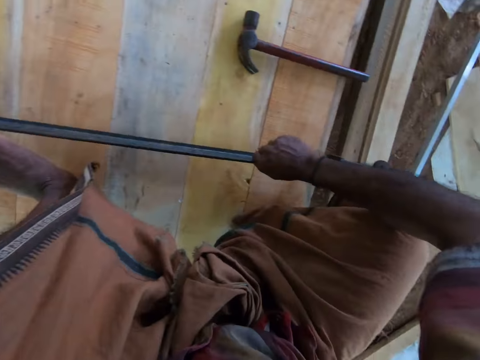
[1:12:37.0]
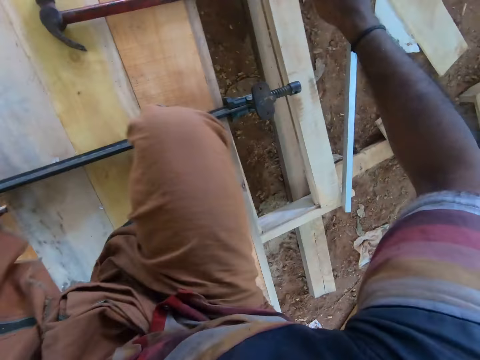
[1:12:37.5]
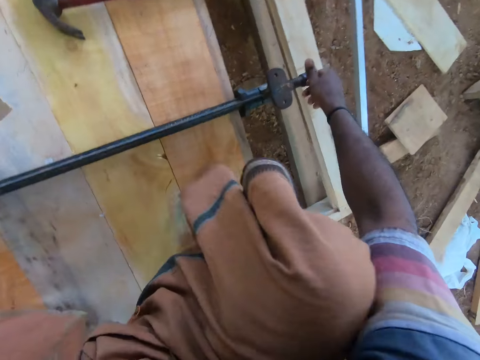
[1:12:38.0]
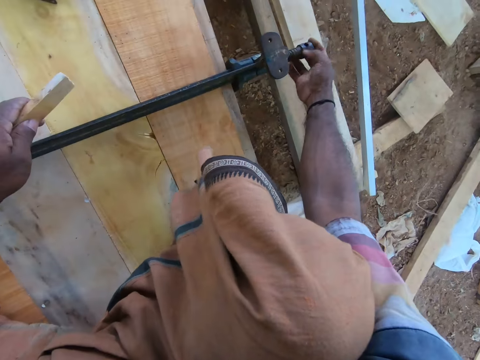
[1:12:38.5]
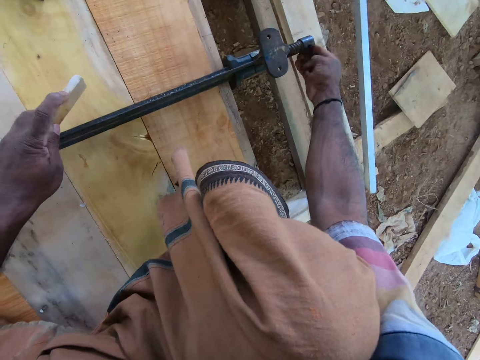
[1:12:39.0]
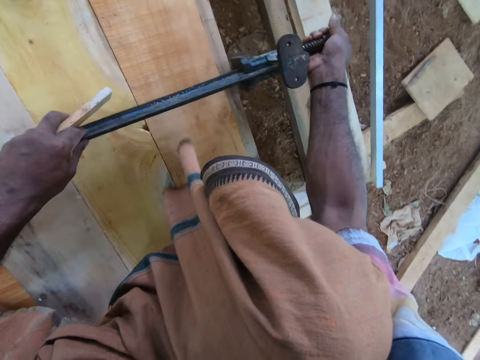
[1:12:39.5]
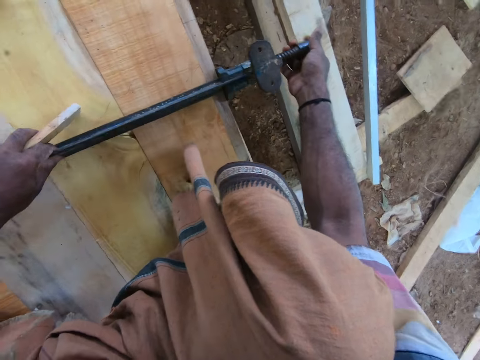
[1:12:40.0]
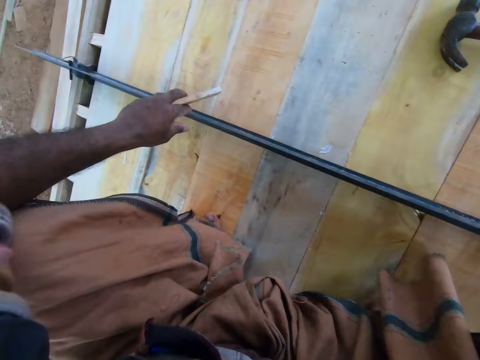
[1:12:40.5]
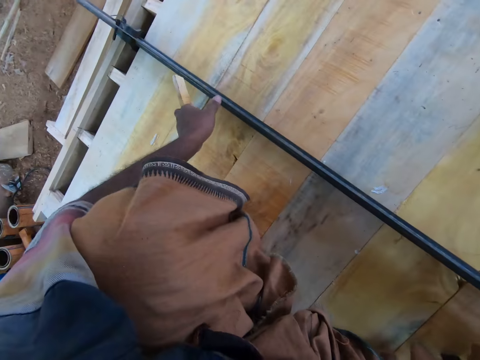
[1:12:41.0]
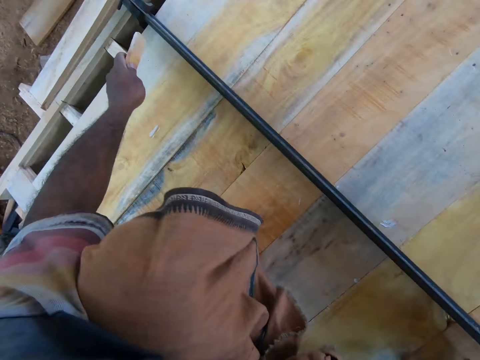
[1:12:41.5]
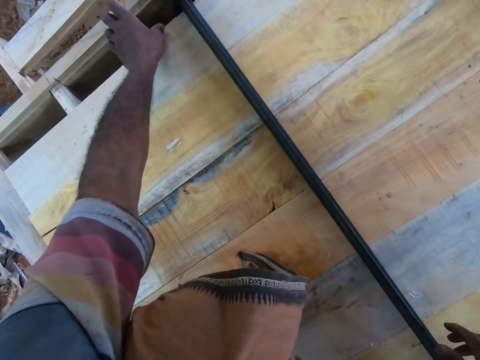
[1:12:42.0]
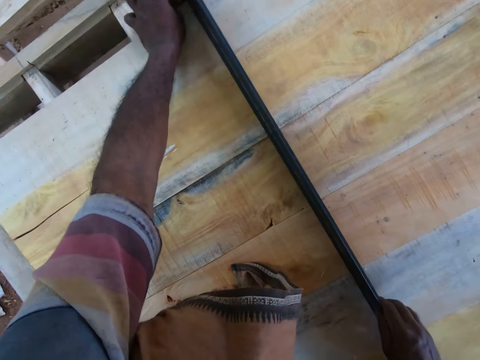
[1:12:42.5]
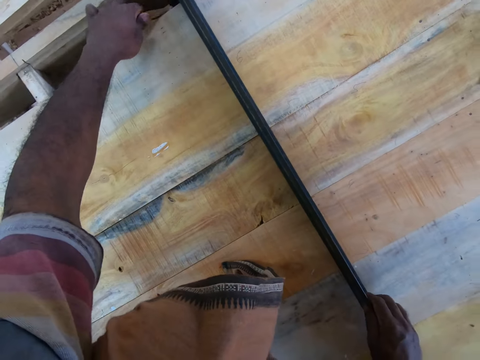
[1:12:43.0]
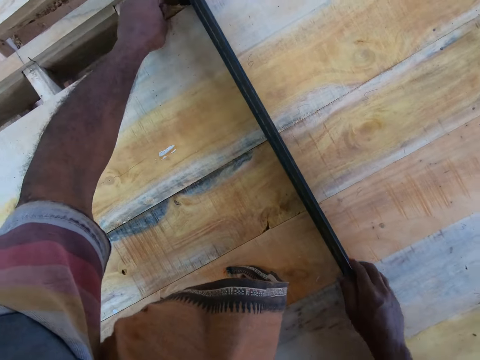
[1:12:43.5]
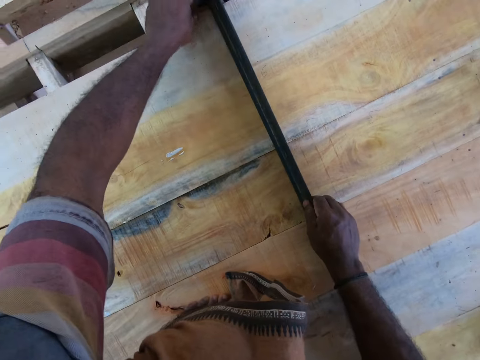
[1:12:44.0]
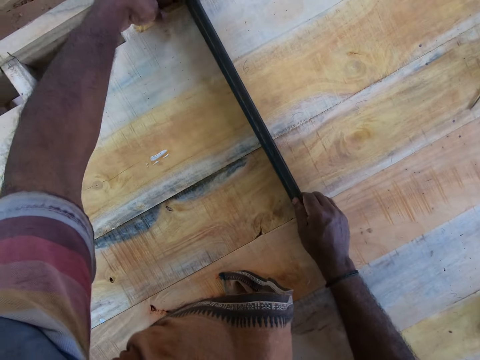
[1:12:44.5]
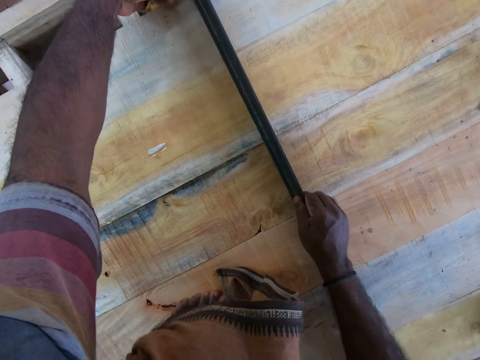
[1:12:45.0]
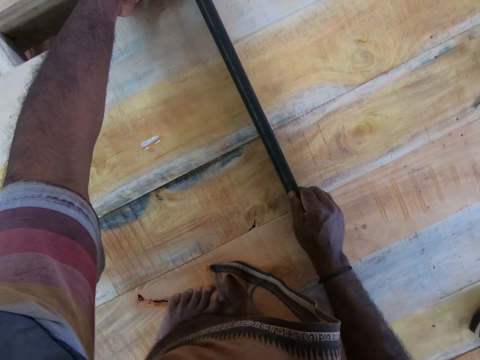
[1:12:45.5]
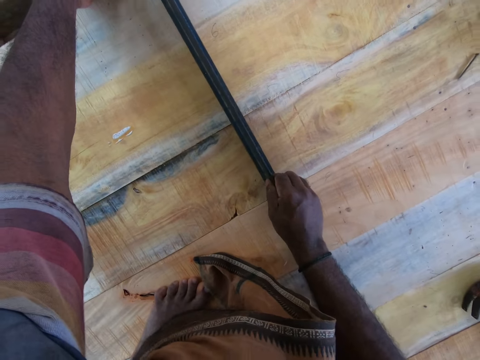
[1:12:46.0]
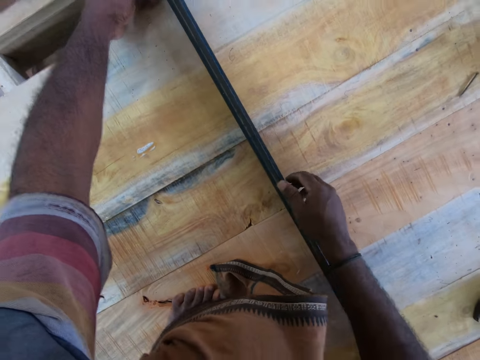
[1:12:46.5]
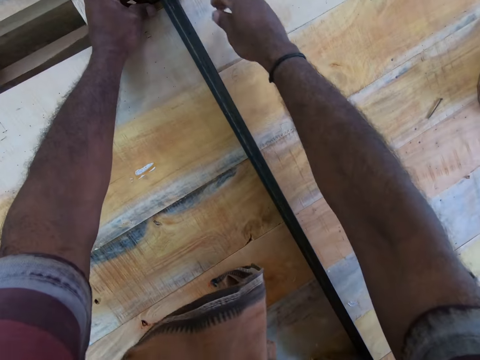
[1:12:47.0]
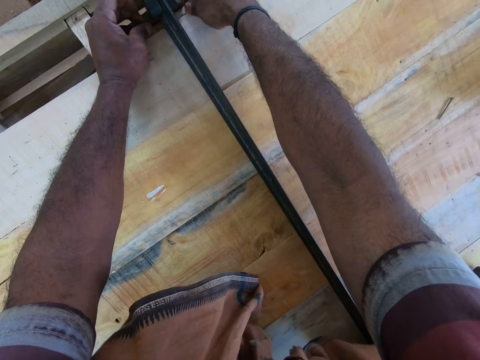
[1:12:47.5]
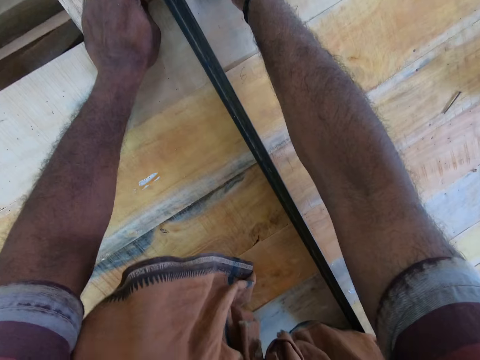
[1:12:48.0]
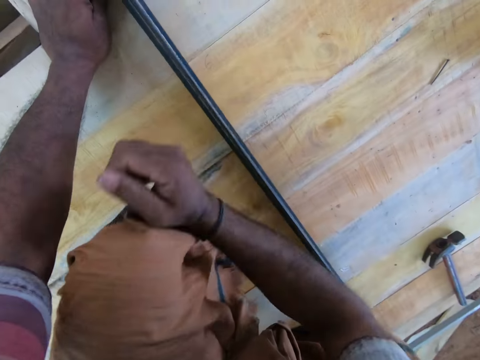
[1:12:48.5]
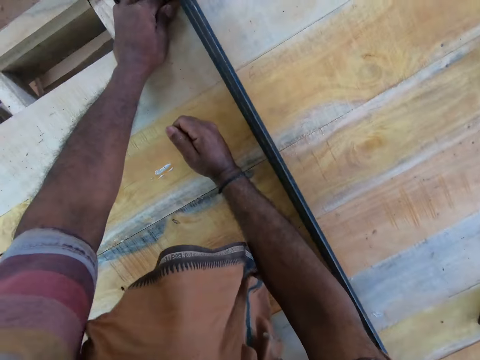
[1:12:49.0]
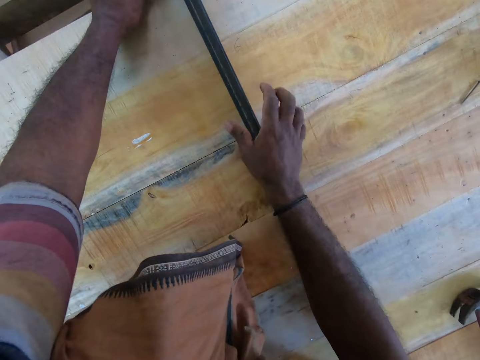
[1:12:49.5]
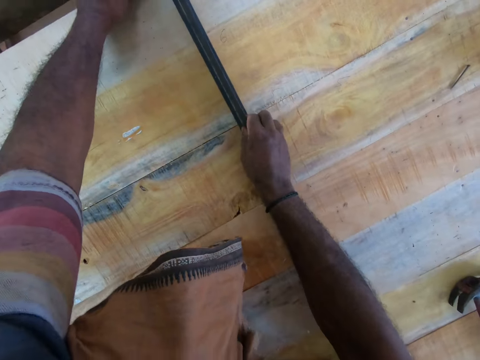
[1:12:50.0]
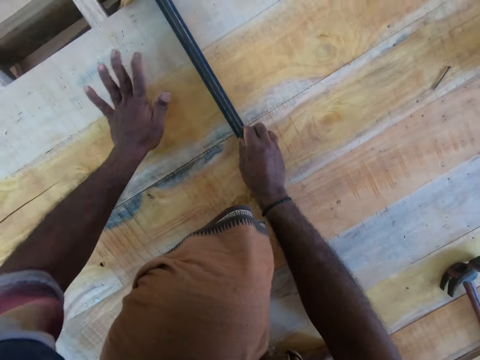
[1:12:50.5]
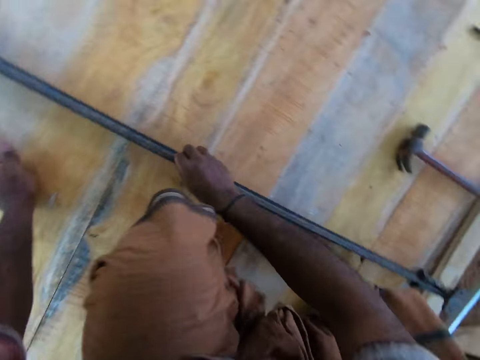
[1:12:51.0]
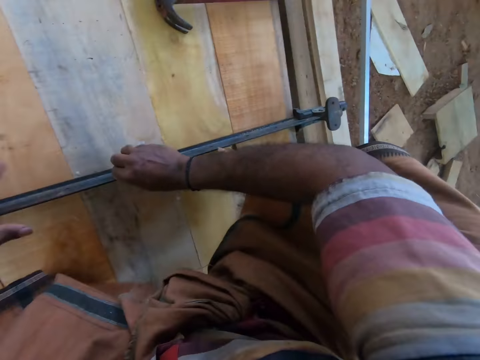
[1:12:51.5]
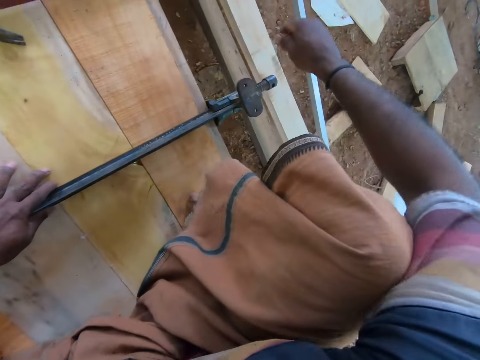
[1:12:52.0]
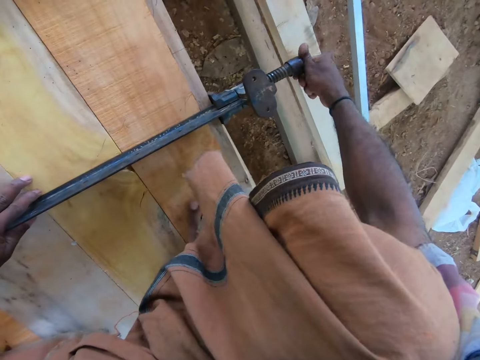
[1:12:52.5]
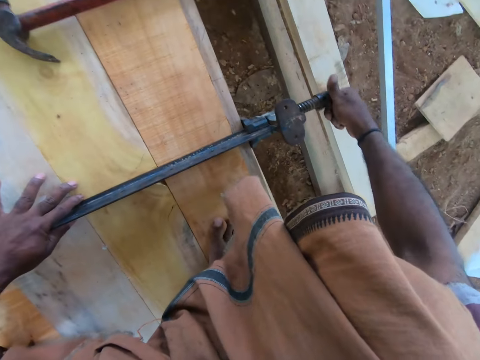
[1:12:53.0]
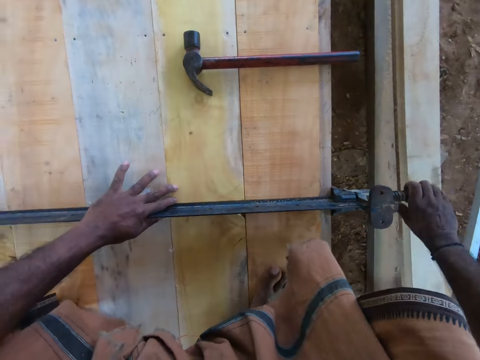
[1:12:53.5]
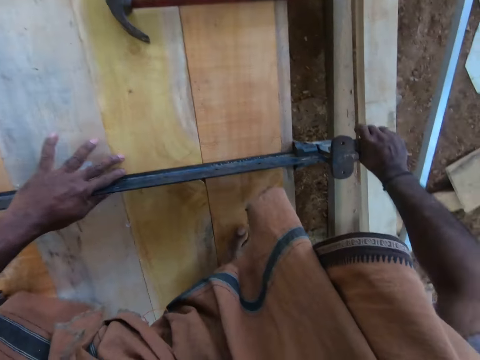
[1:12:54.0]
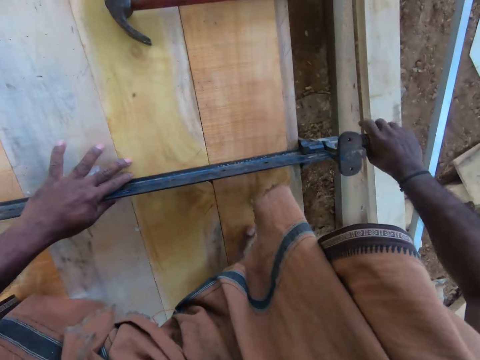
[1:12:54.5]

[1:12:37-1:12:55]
The camera wearer places the clamp on the plywood with his hands. He loosens a screw of the clamp with his right hand. He lifts the clamp from the plywood with his left hand and places the clamp on the plywood with his left hand. He adjusts the clamp with his hands. He fixes the small wood on the left part of the plywood with his left hand. He removes his right hand from the clamp. He fixes the small wood around the left part of the plywood with his hands. He hits his right hand on the plywood. He places his right hand on the clamp. He hits his left hand on the plywood. He moves his right hand on the plywood. He places his left hand on the clamp. He tightens the screw of the clamp with his right hand. He adjusts the clamp on the wood.

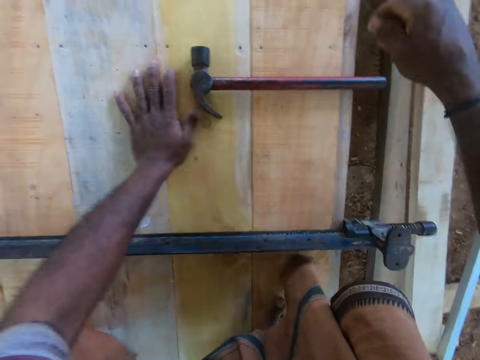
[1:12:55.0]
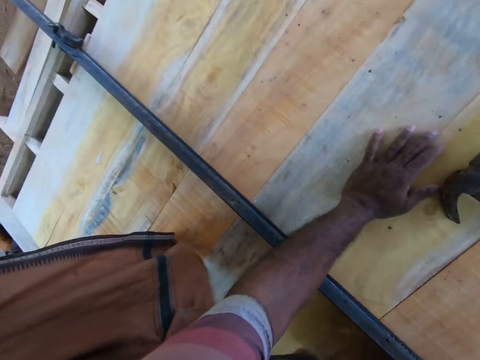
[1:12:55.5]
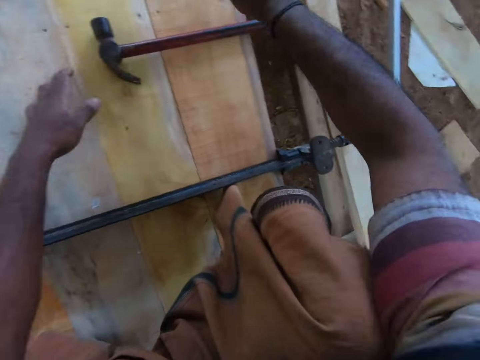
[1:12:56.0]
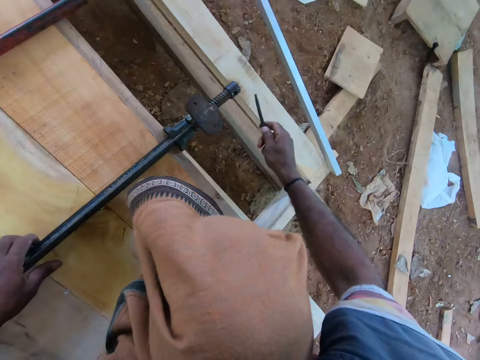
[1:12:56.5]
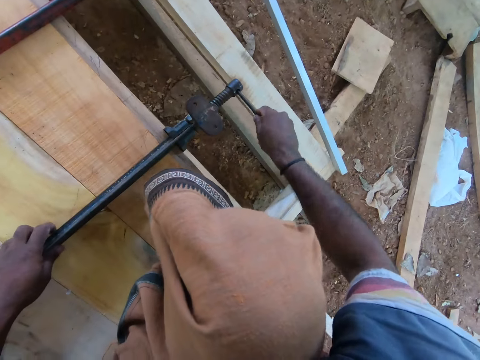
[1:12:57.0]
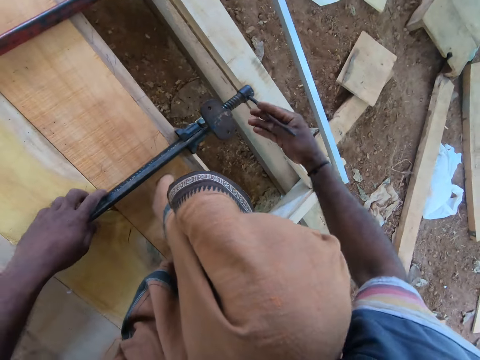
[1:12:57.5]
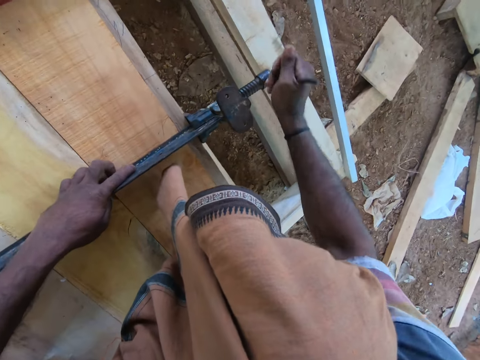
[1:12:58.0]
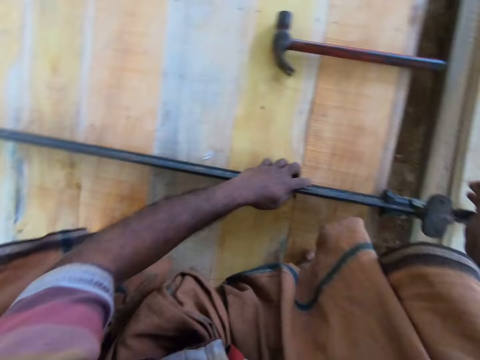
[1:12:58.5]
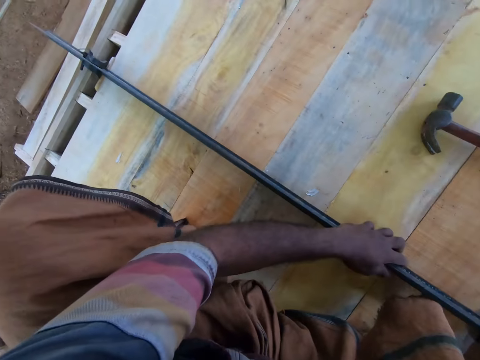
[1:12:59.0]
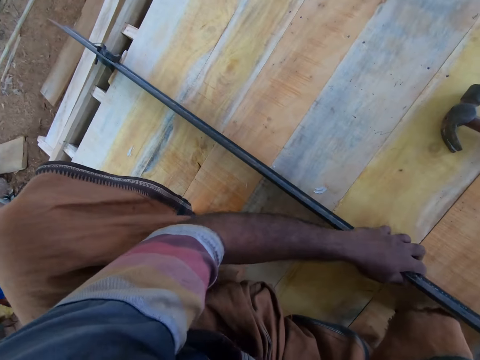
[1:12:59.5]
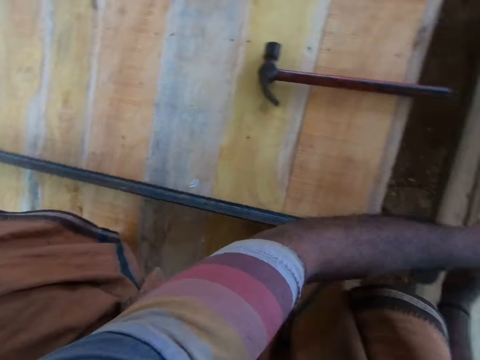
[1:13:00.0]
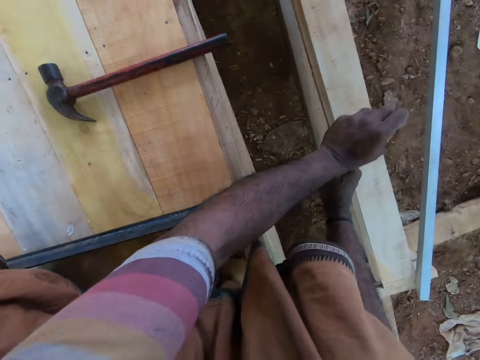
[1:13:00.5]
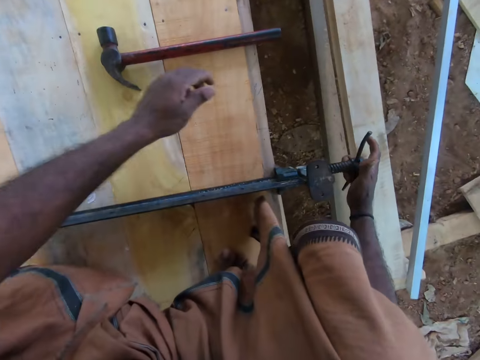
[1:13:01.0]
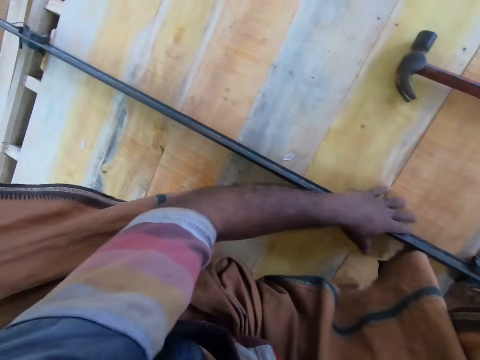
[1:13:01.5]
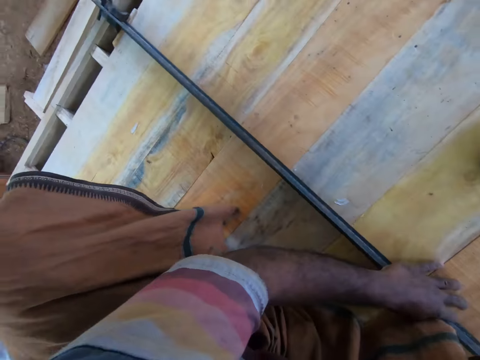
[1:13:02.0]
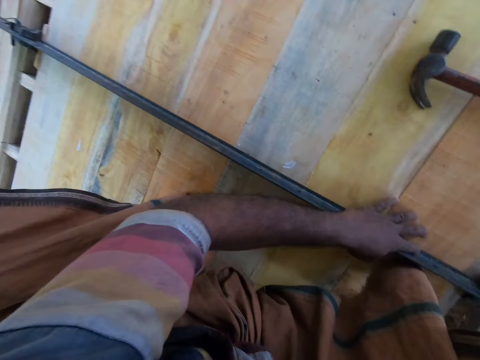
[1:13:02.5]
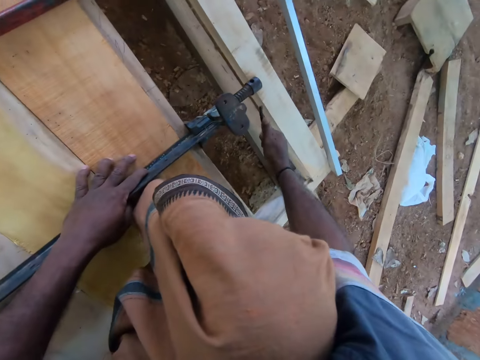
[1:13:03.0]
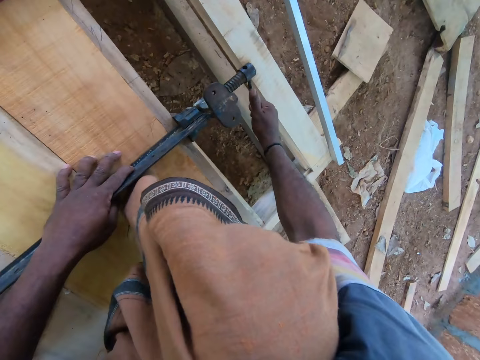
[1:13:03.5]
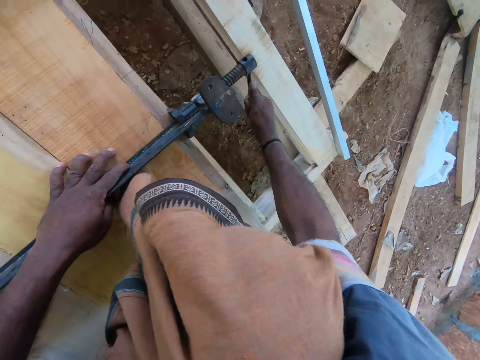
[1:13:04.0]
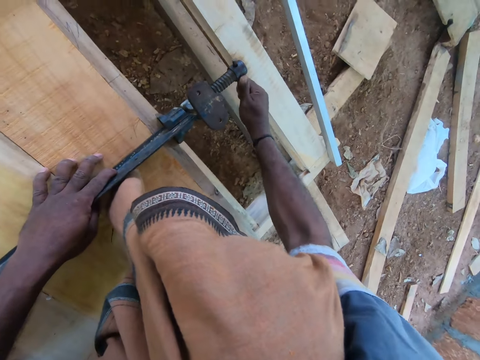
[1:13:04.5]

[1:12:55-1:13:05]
The camera wearer removes his hands from the clamp. He picks up the handle or piece of metal of the clamp from the plywood with his right hand. He places his left hand on the plywood. He places his left hand on the clamp. He attaches the handle of the clamp into the clamp with his right hand. He tightens the clamp with the handle of the clamp in his right hand. He adjusts the piece of metal in the clamp. He adjusts the handle of the clamp with his left hand. He places his left hand on the clamp. He attaches the handle of the clamp into the clamp with his right hand.
